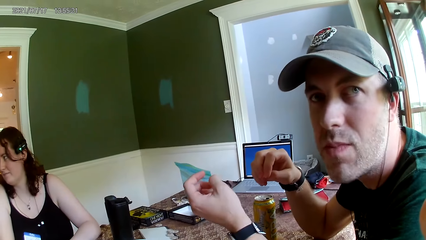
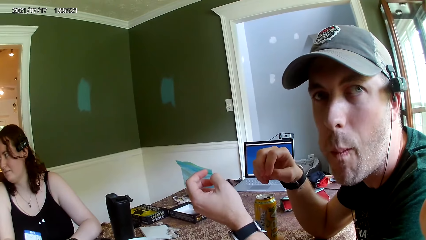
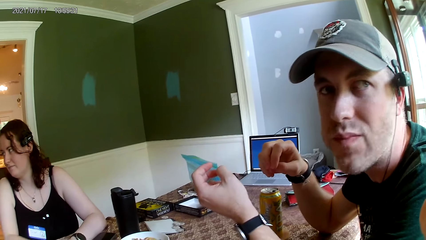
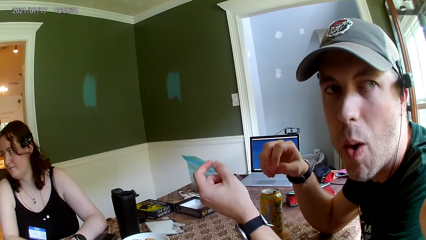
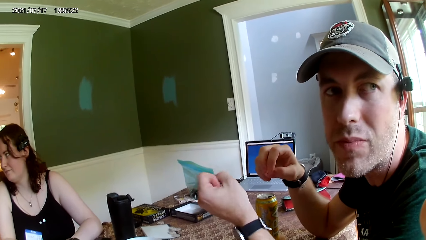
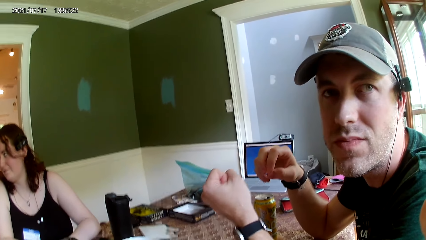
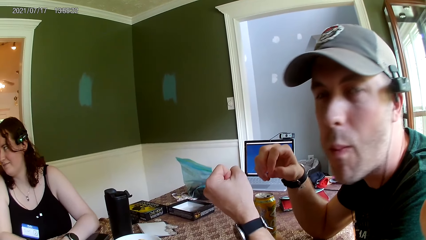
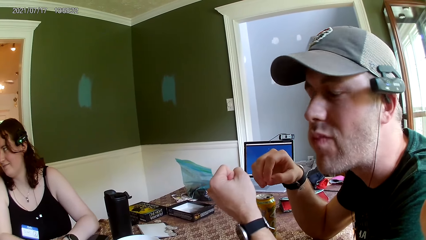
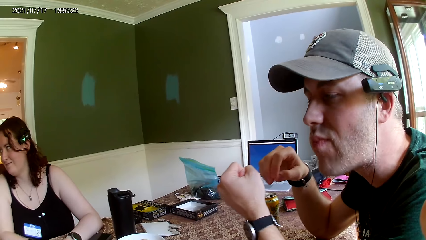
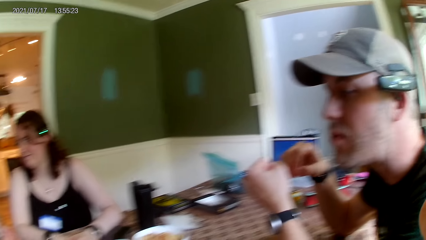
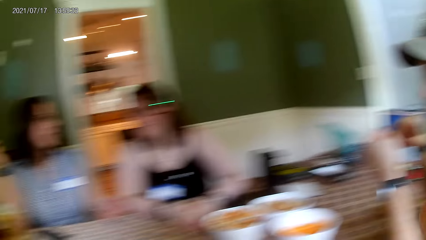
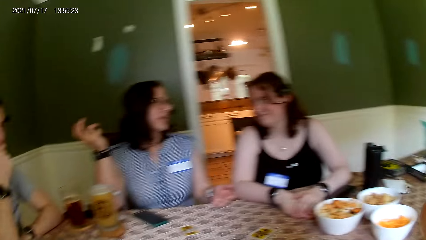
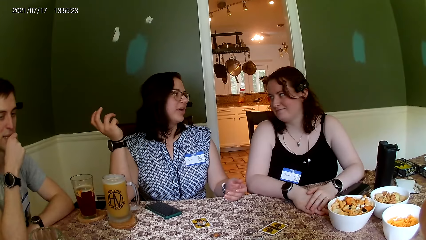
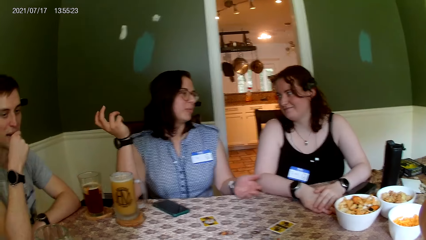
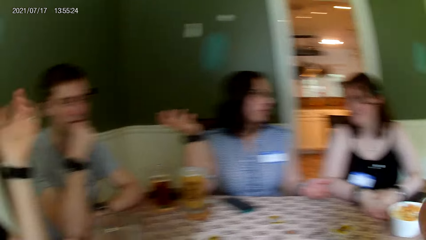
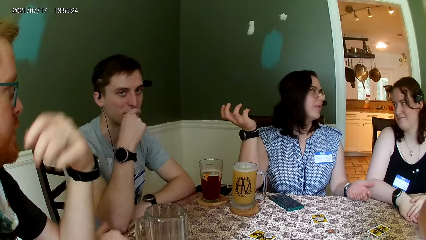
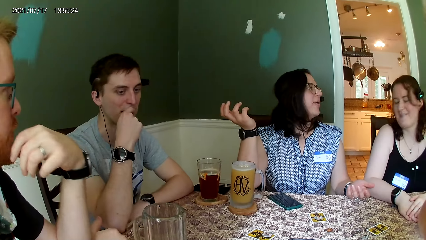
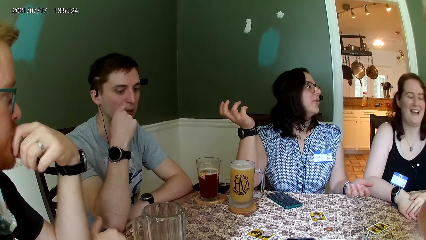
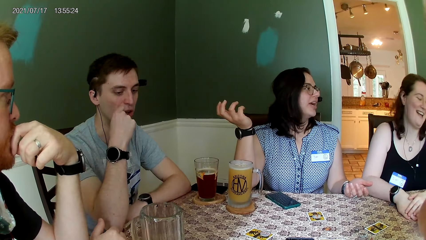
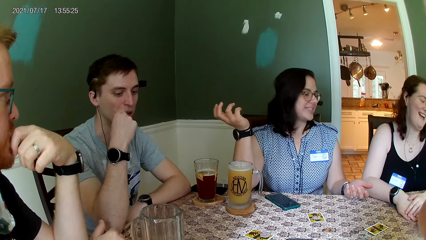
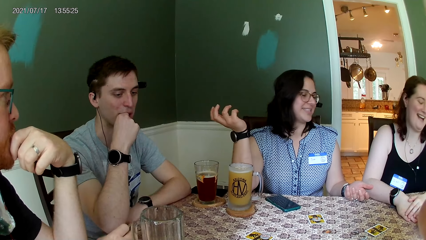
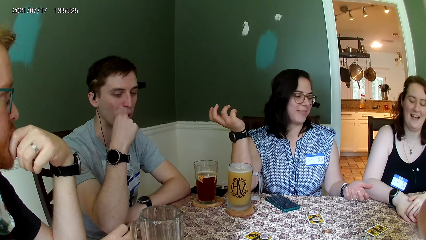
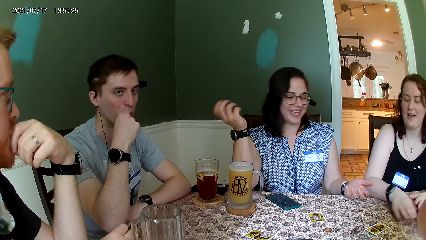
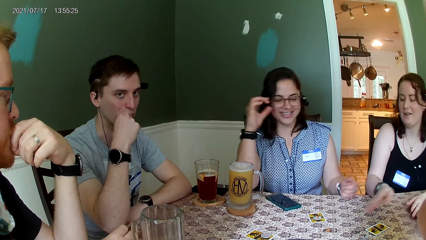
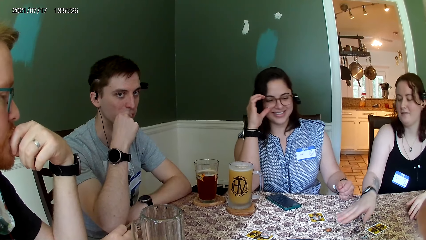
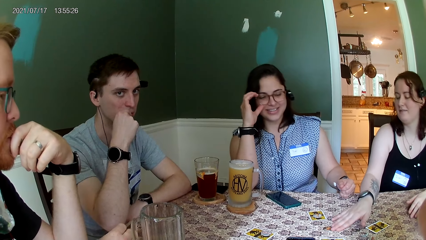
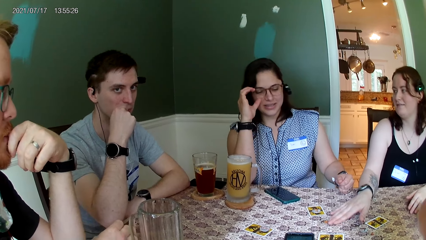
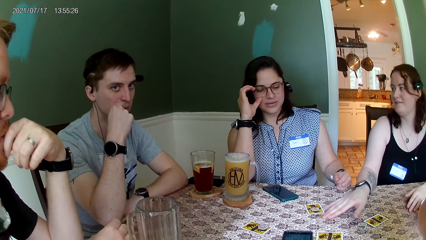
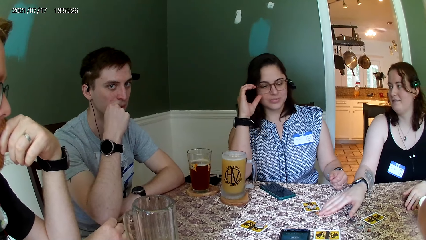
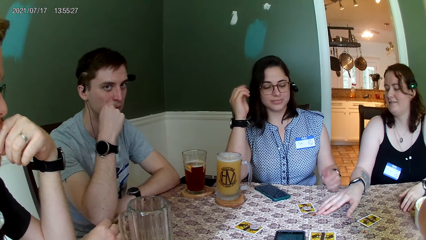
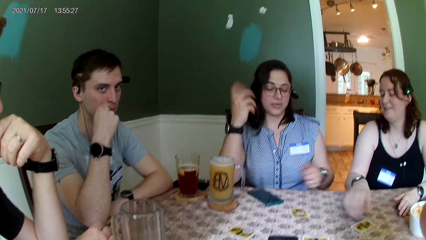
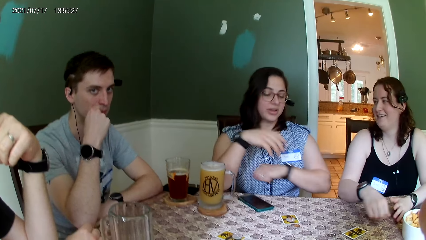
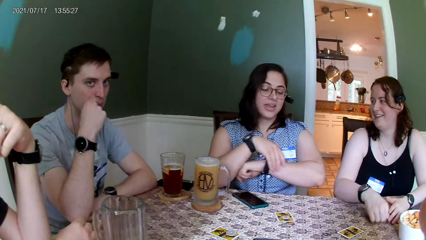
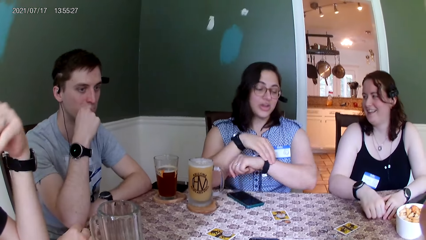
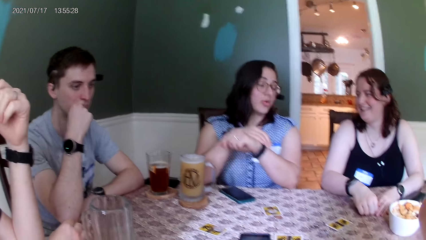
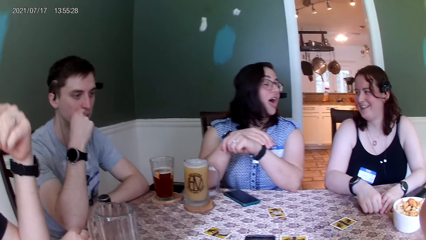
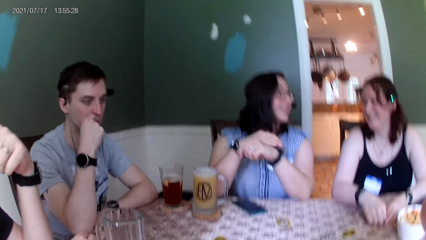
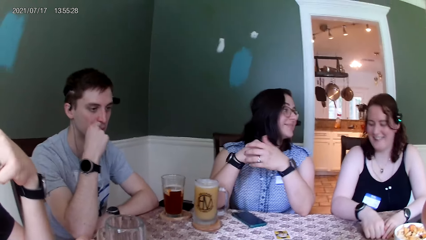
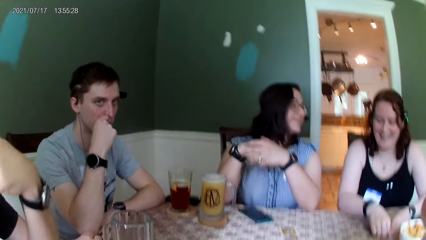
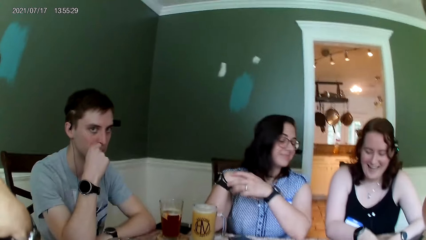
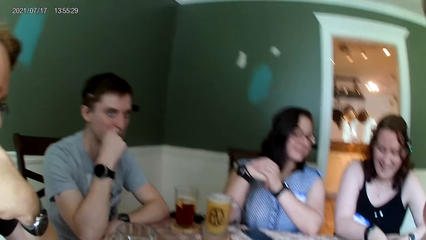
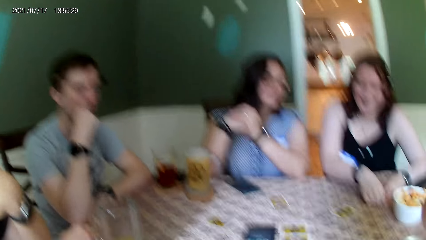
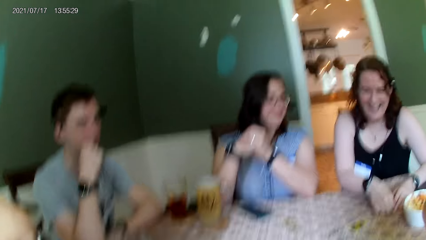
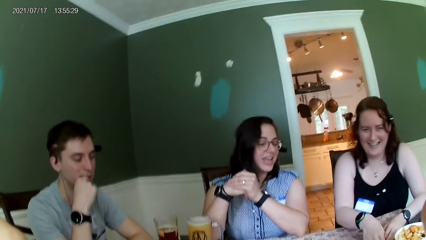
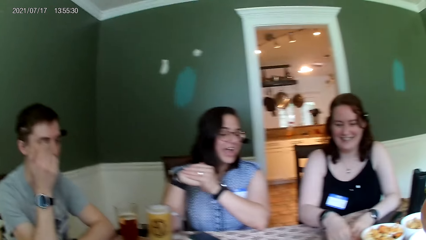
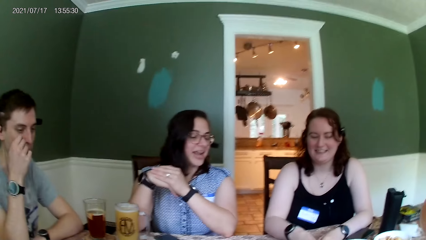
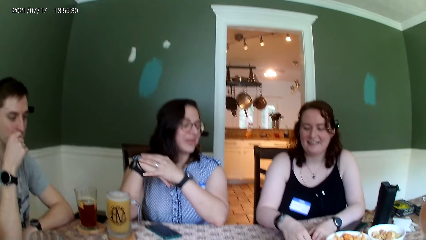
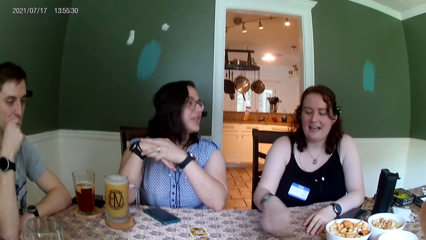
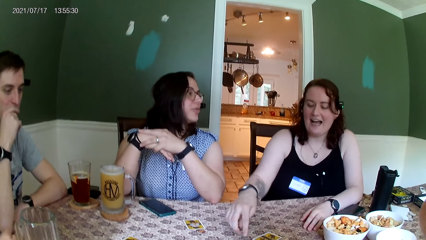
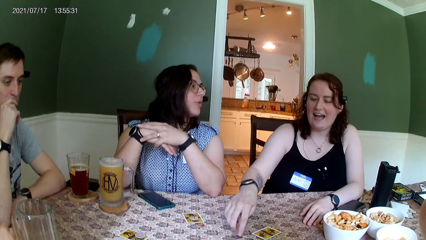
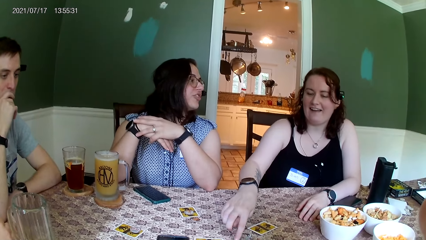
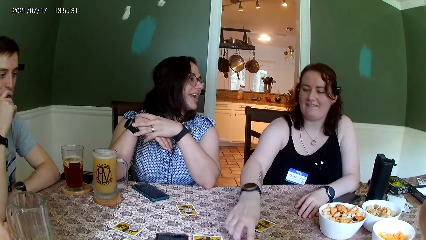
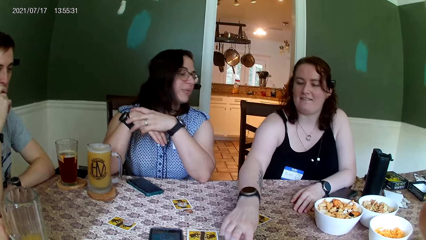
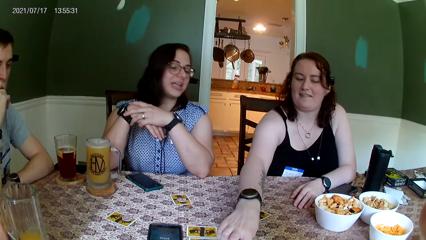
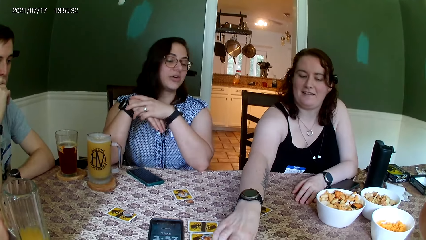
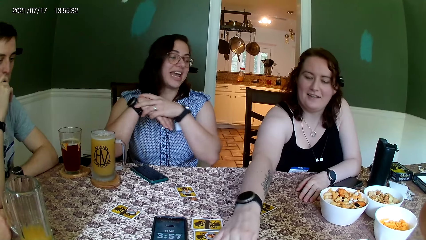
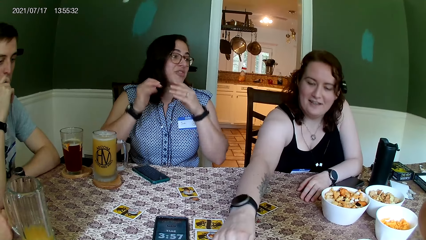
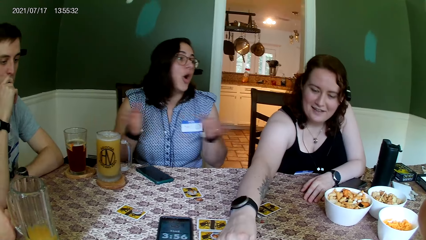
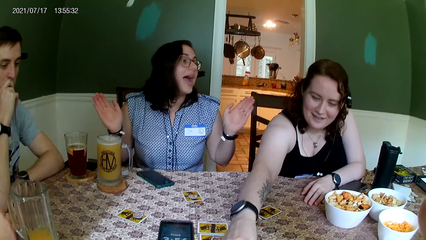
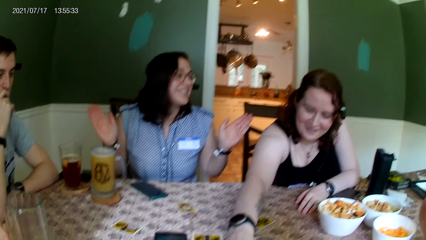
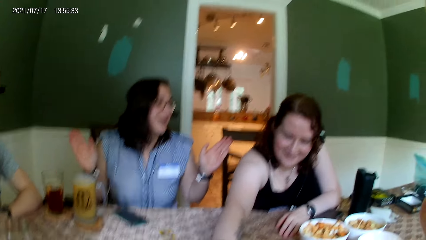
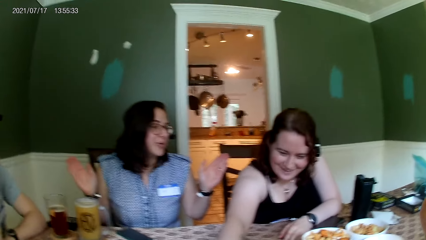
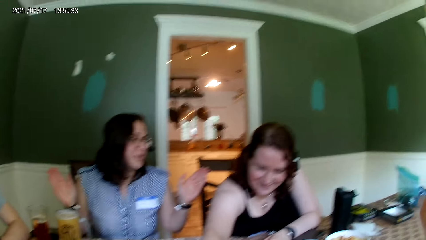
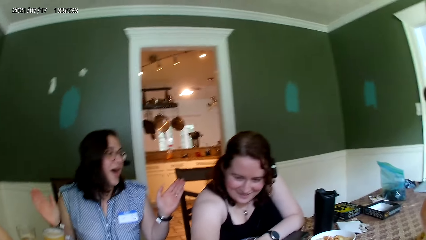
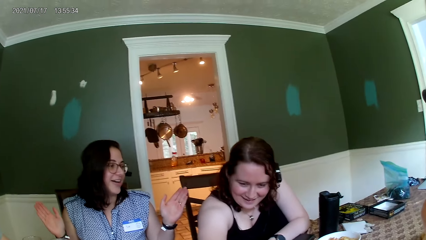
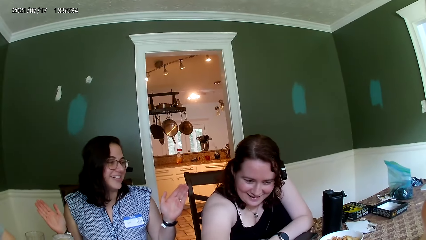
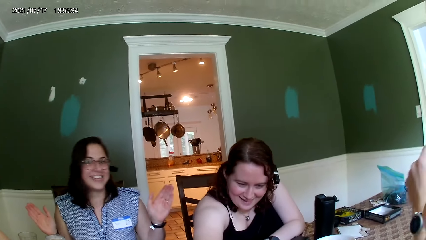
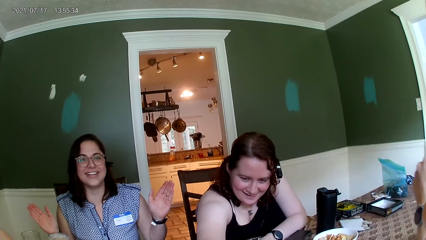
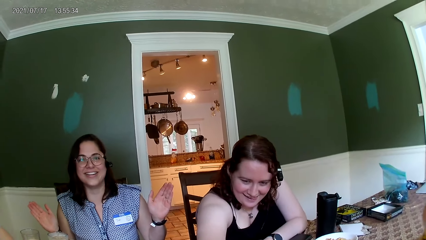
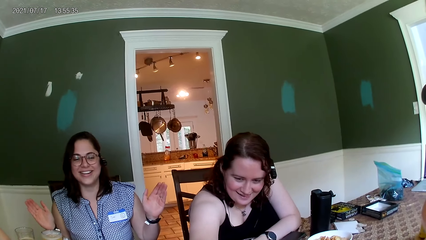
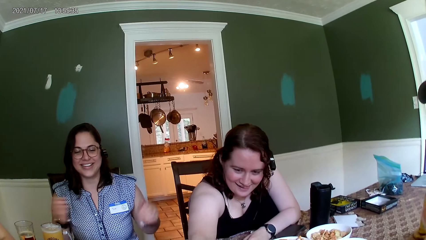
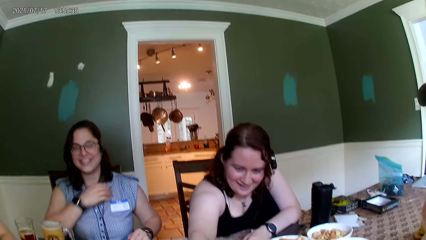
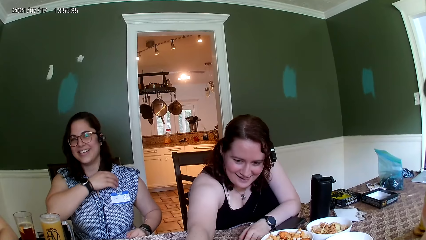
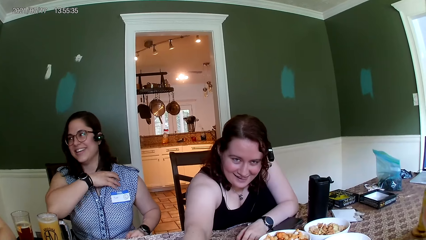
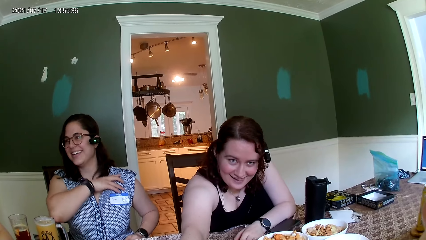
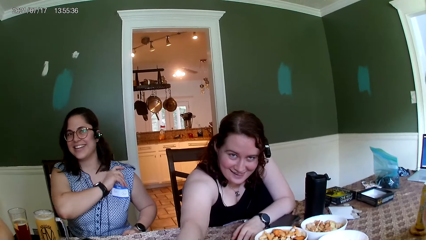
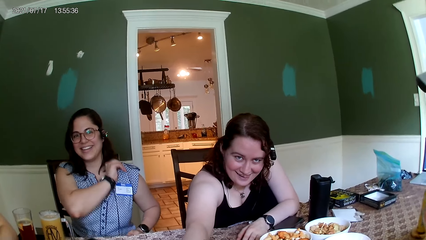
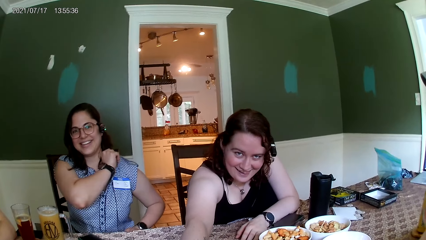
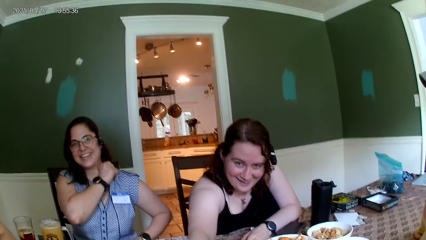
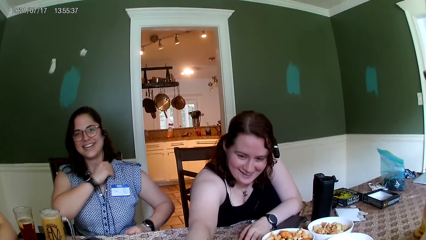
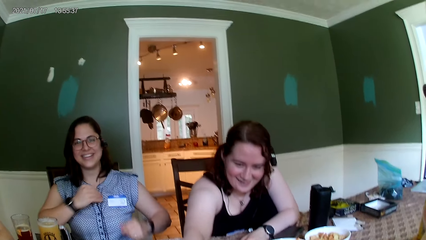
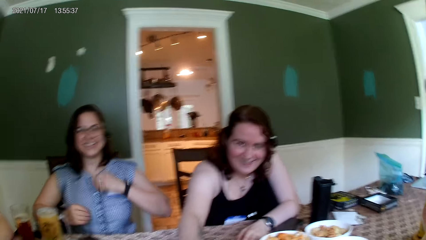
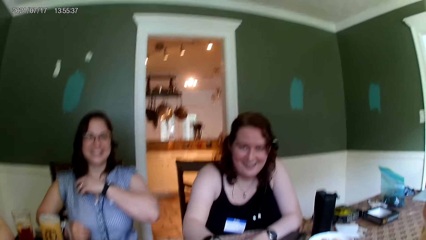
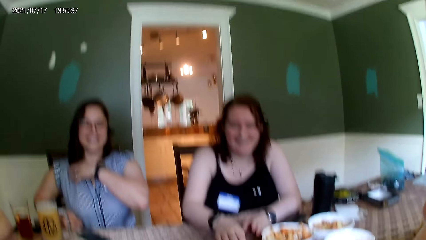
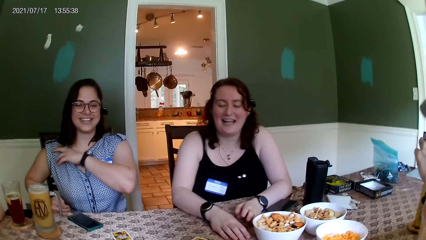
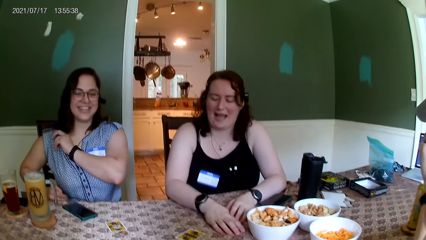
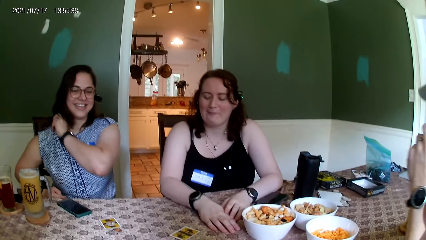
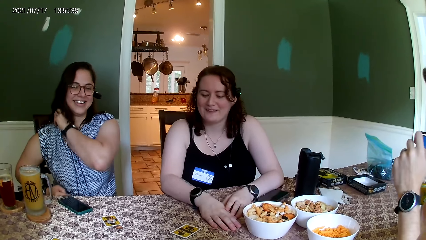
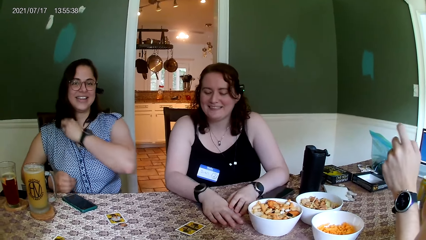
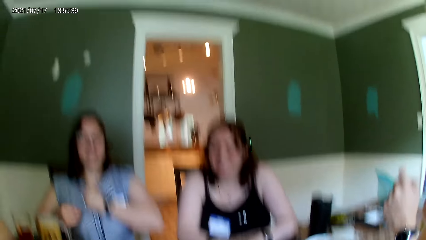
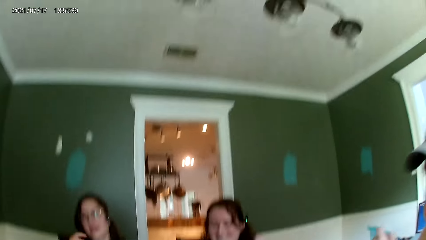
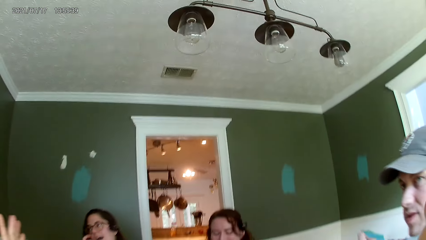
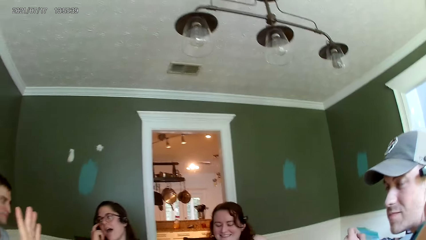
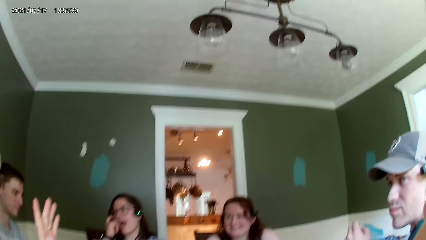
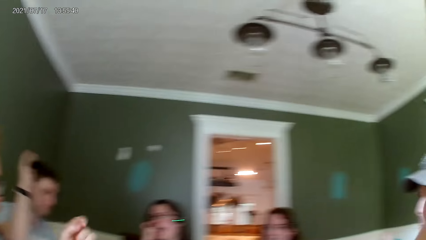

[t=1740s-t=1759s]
The camera wearer converses with a man. They look around. Another man converses with the camera wearer. The camera wearer converses with the other man. A woman converses with another woman. The camera wearer converses with everyone on the table.
